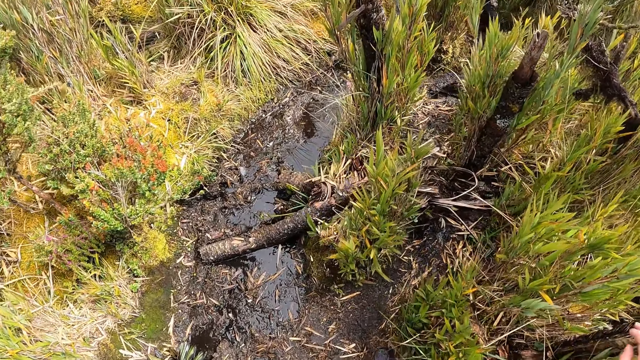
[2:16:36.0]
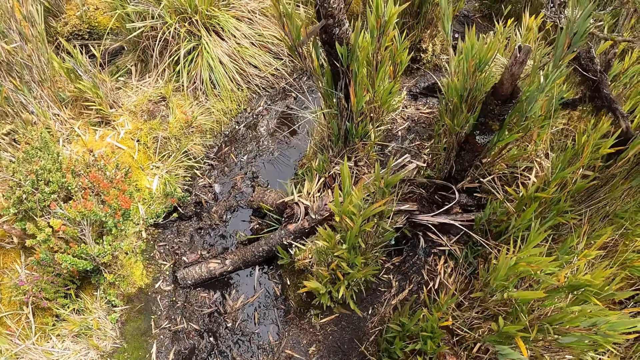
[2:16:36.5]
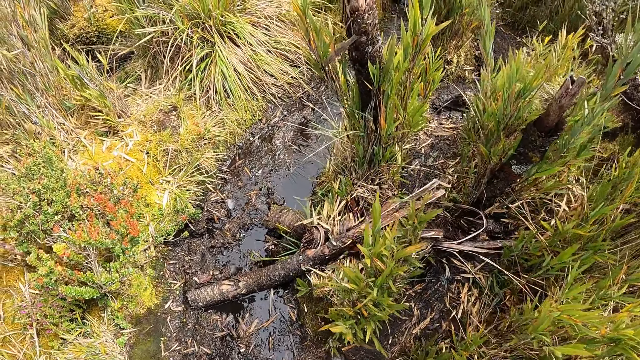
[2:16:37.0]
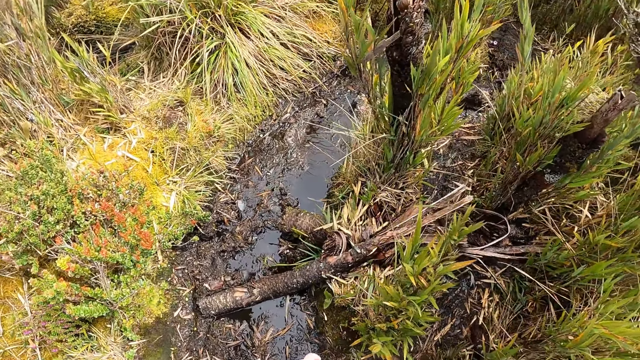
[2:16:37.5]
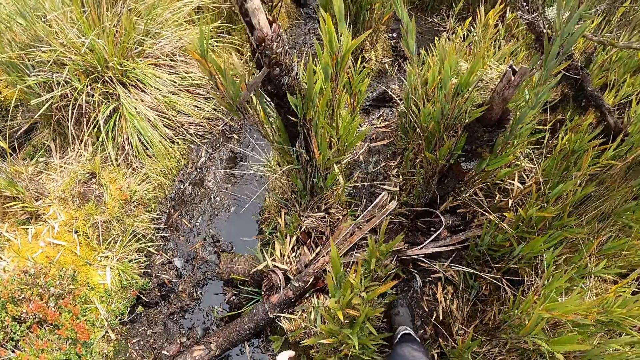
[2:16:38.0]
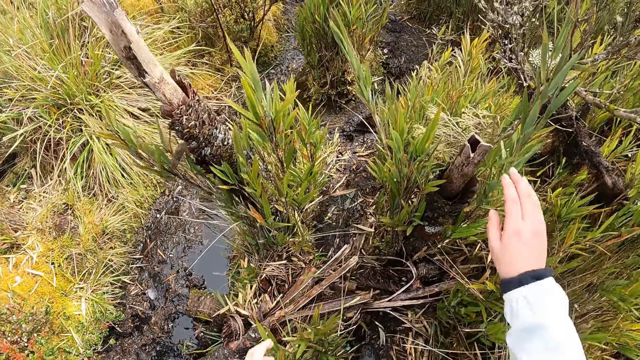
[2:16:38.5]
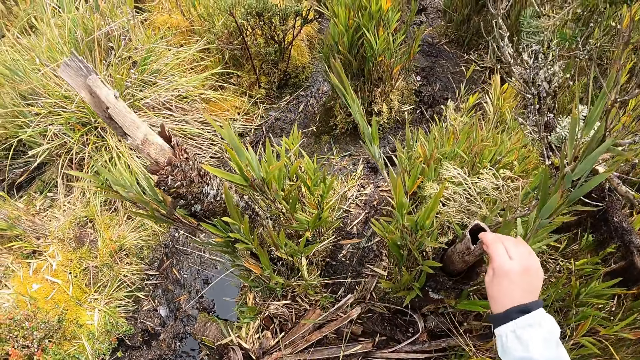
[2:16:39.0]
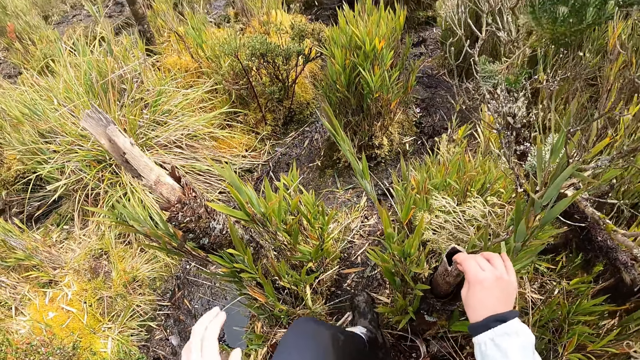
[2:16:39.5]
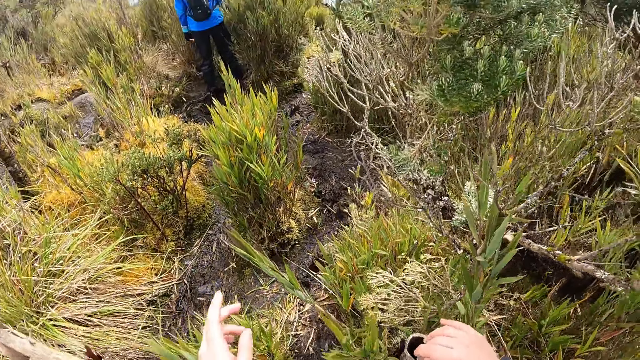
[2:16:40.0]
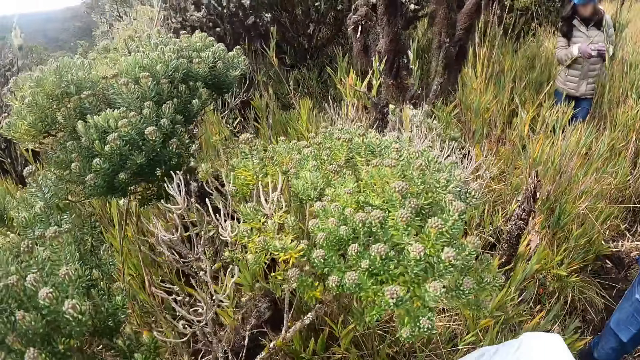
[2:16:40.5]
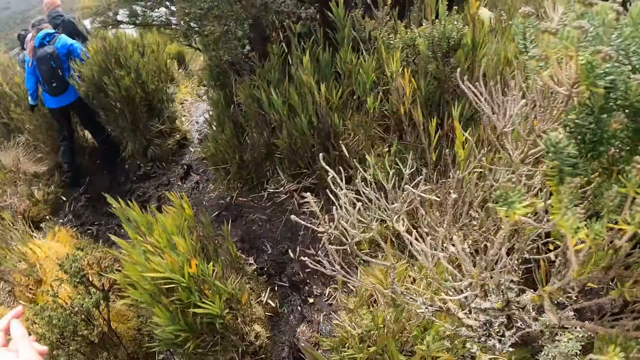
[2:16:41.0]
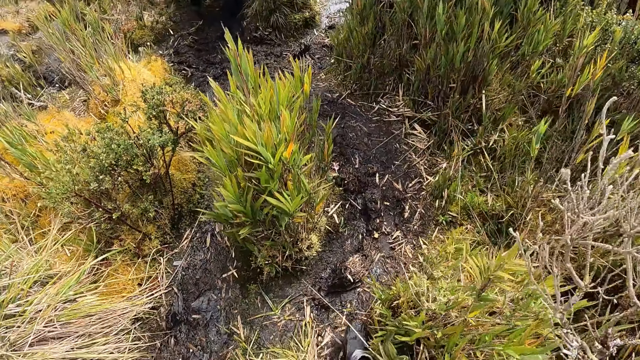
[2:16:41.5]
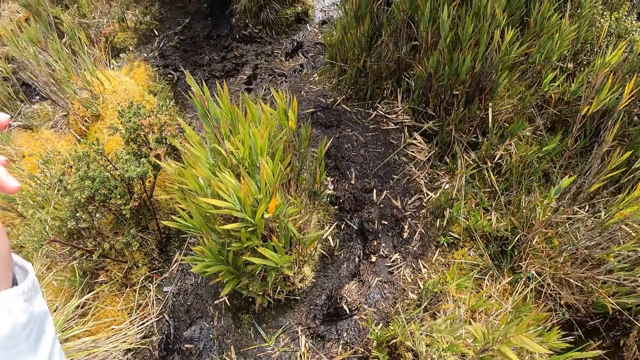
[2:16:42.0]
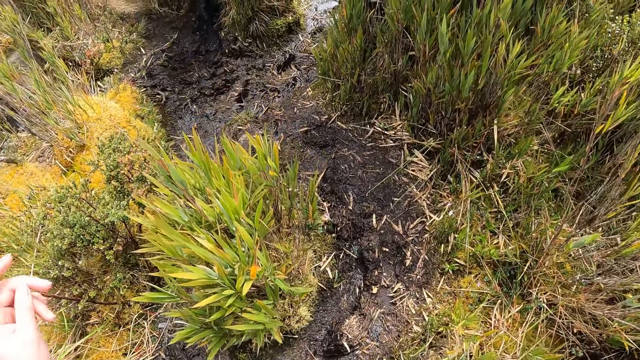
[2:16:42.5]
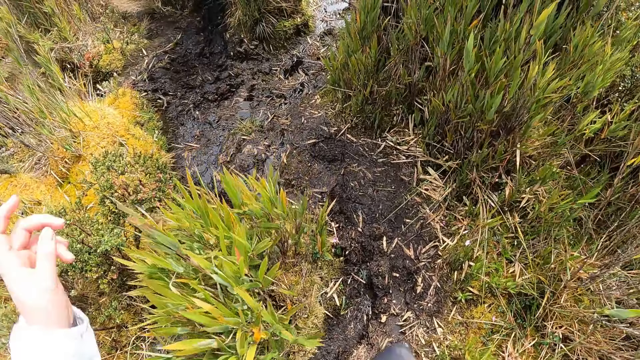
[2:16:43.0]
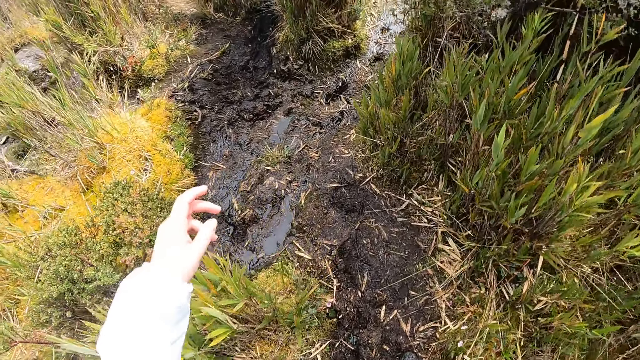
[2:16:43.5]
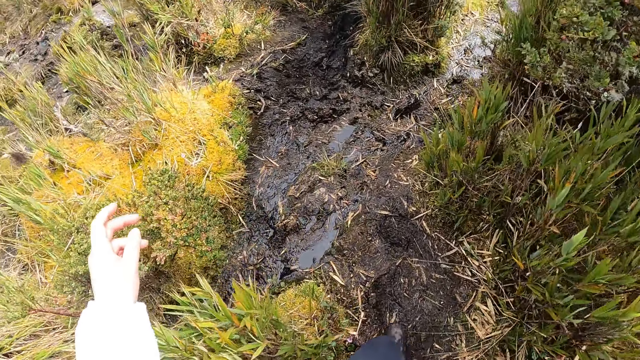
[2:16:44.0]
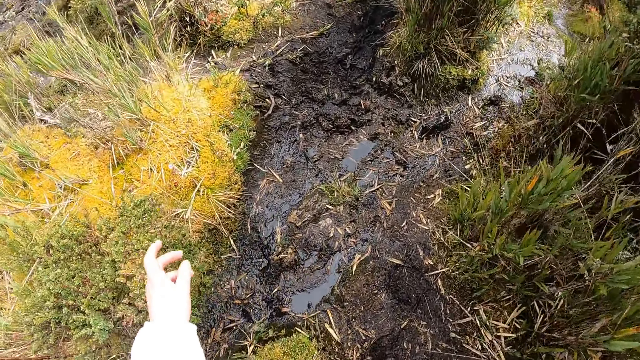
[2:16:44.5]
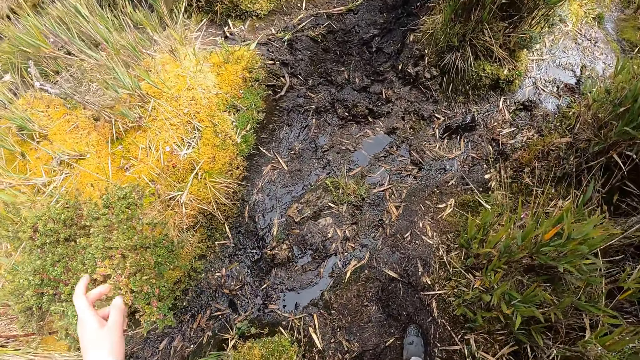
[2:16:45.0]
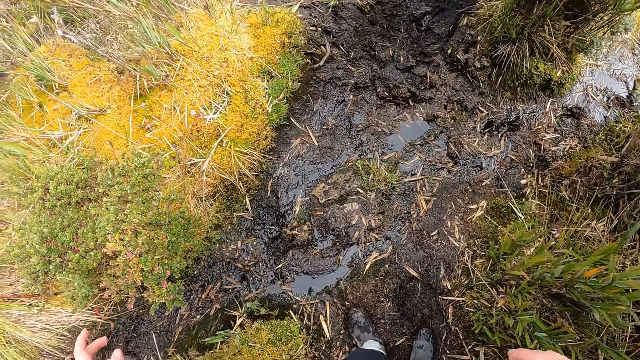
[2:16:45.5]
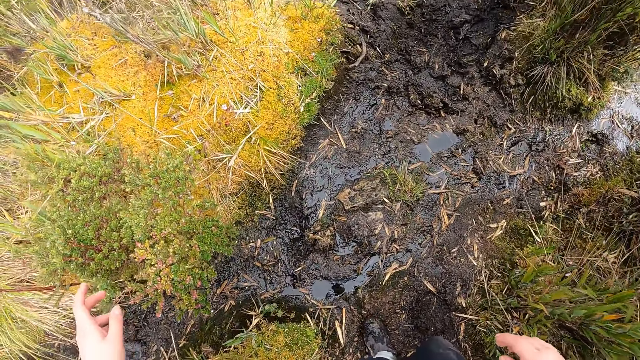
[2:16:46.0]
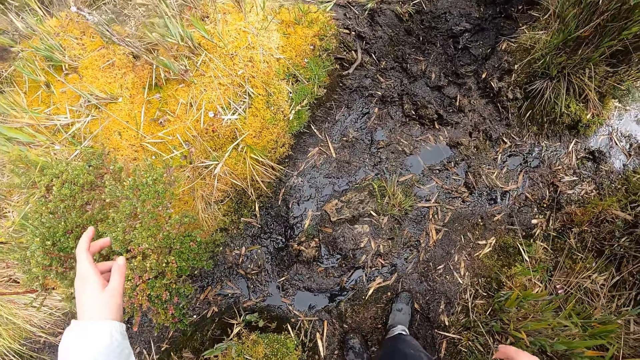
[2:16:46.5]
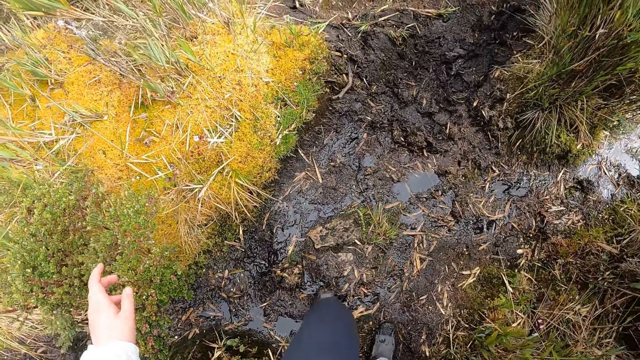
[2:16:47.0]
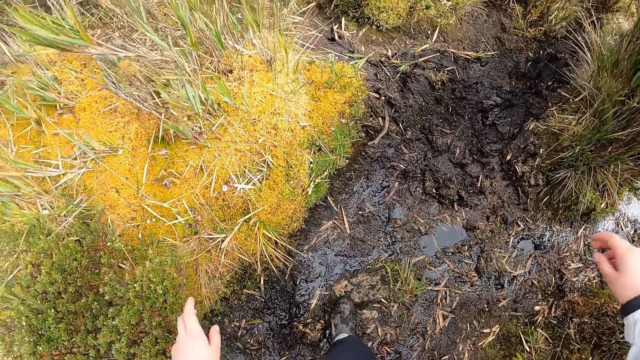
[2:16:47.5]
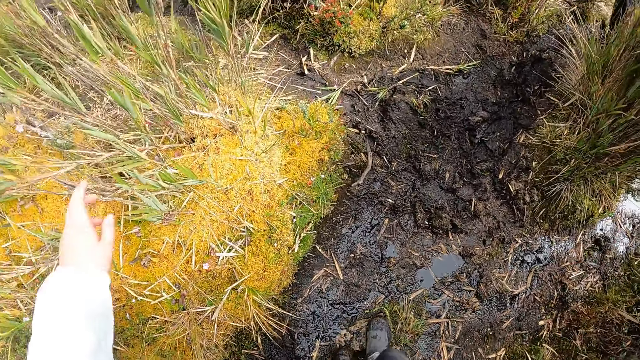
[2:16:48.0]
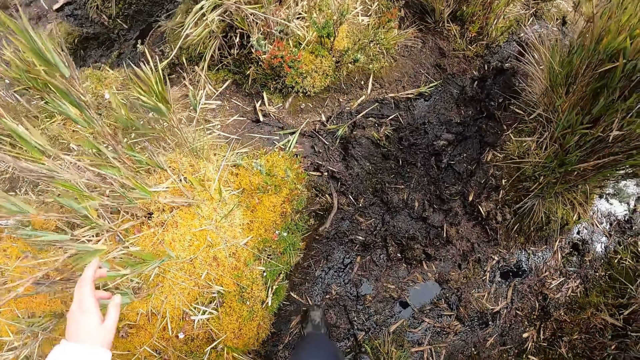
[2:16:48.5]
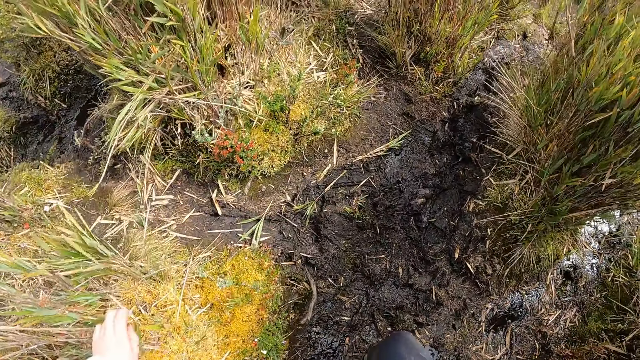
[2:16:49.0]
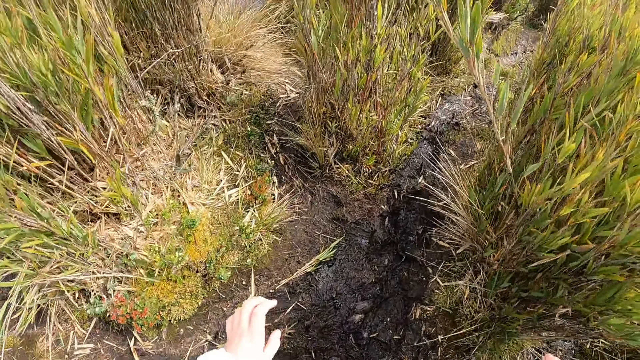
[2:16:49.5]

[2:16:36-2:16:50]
The camera wearer touches a stalk. She holds a plant with her right hand. She looks around. She points around. She walks on the mud. She moves the left hand. She looks at the mud. She steps on the mud.

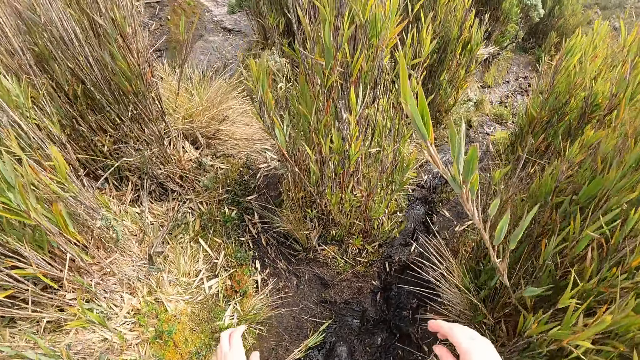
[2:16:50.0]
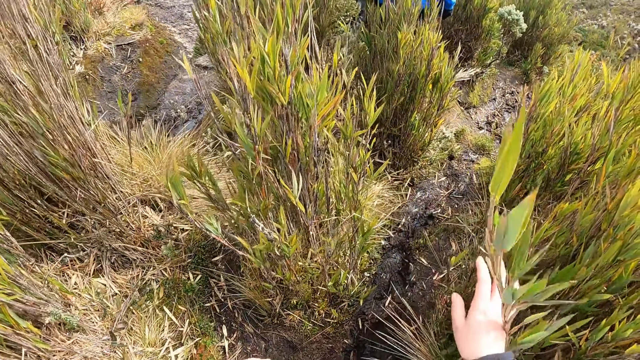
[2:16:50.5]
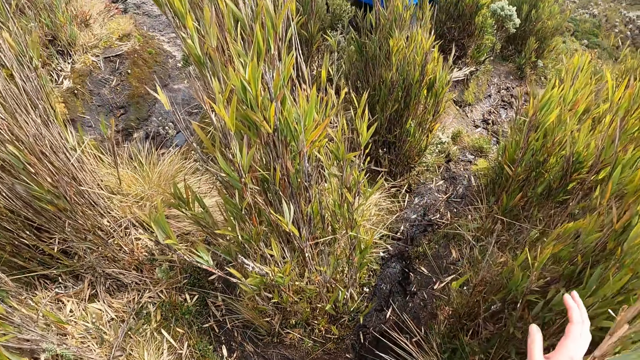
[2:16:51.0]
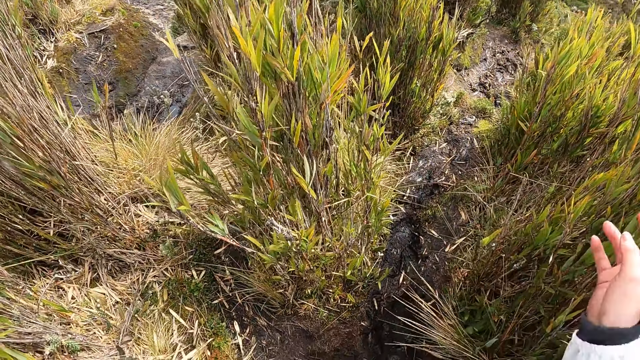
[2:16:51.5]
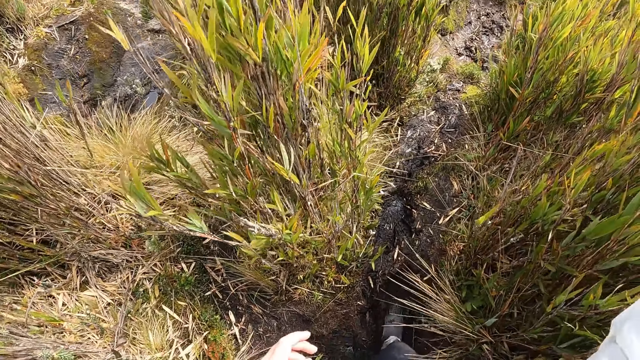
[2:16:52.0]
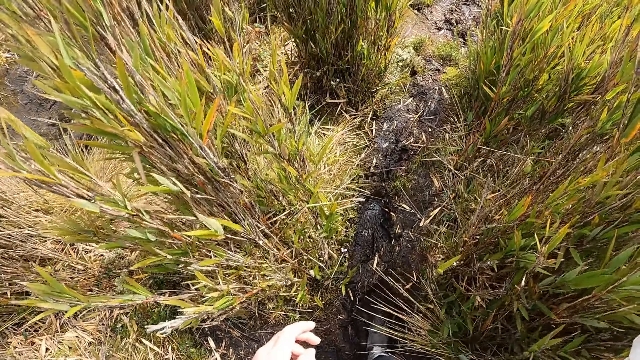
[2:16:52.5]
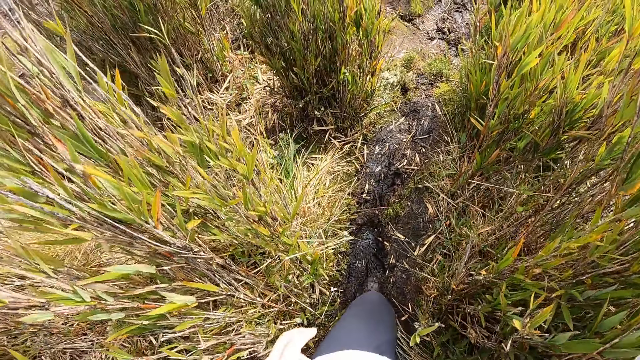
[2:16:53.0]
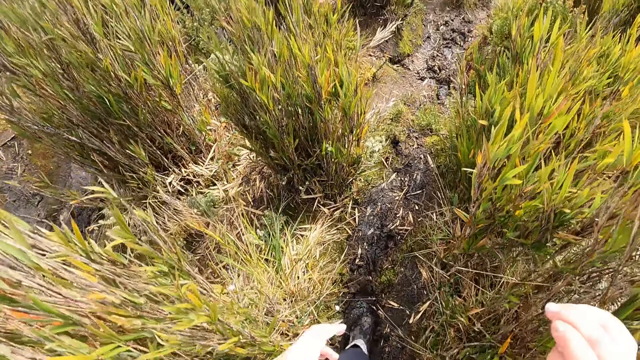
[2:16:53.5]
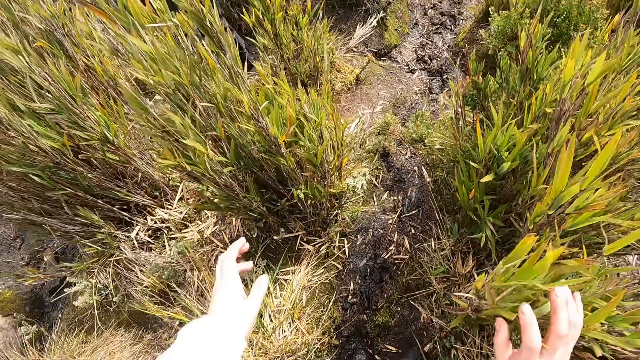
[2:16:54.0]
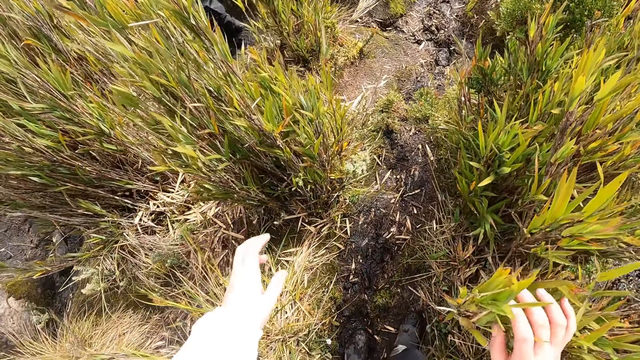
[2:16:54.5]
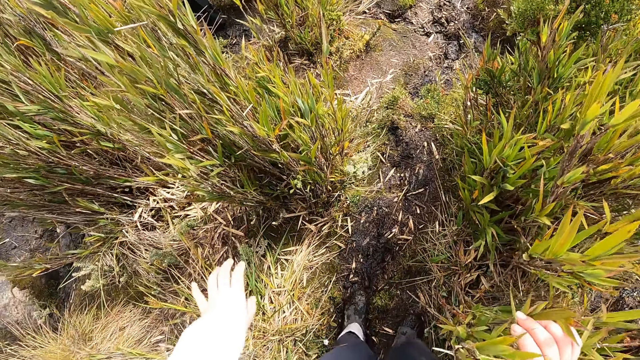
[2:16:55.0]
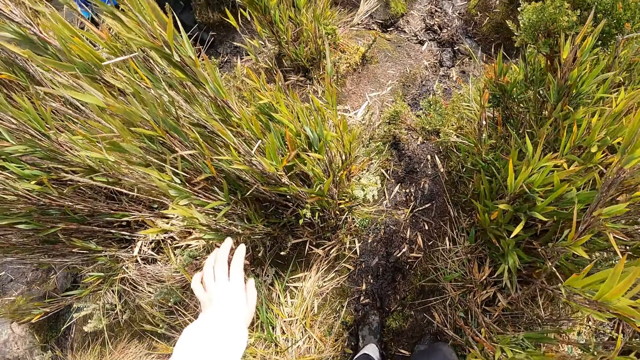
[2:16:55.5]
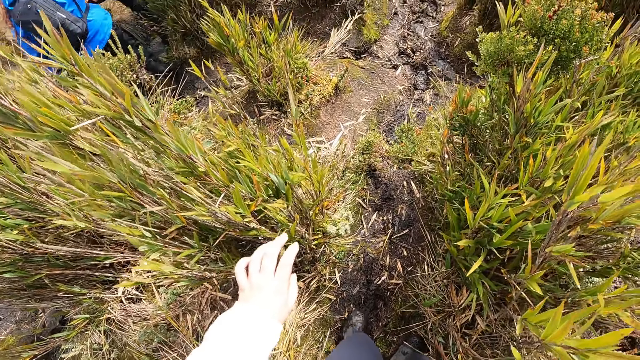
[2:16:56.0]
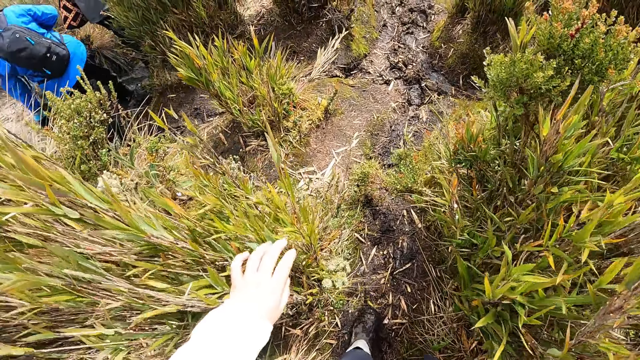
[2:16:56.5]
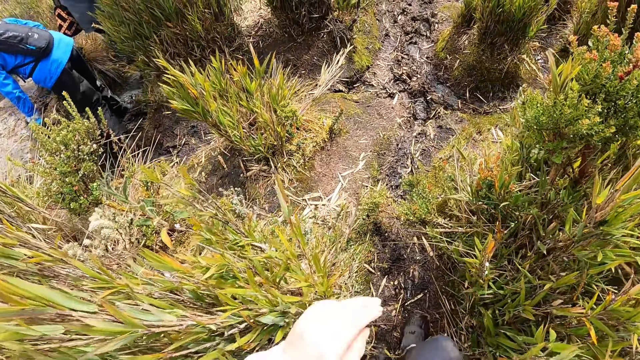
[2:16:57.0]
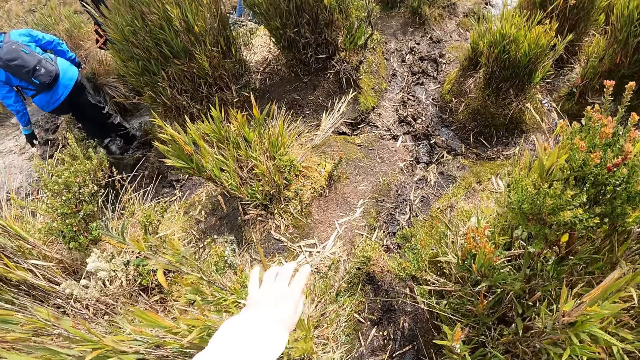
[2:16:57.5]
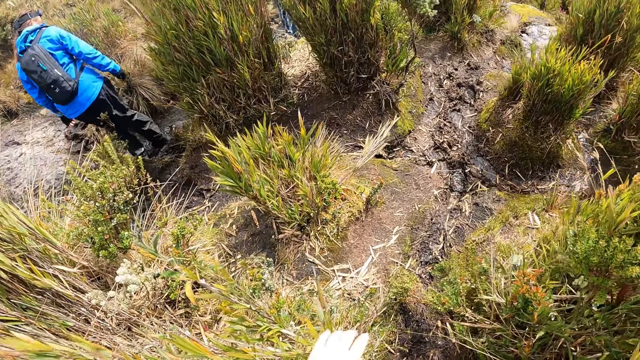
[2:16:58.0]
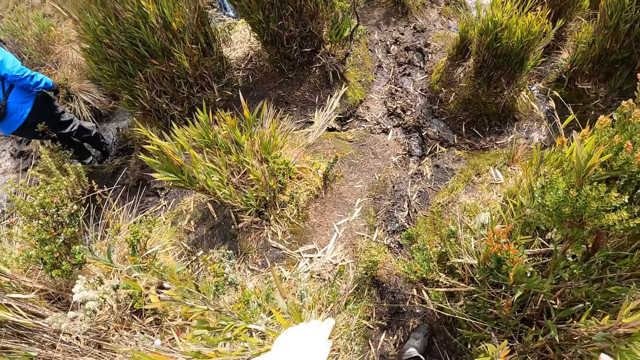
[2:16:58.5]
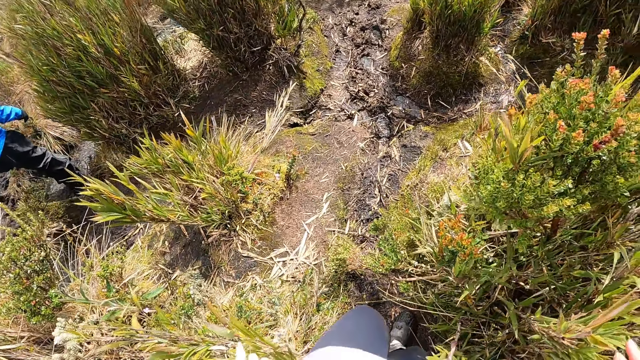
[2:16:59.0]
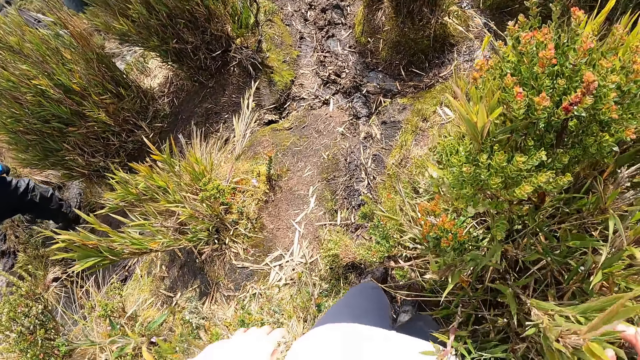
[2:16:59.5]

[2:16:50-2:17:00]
The camera wearer moves a shrub by the right hand. She holds a plant with her right hand. A woman walks beside the camera wearer.
